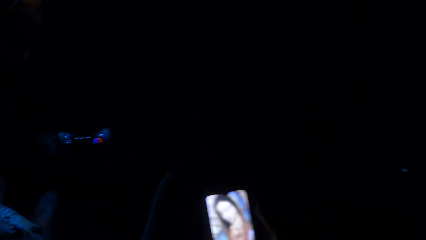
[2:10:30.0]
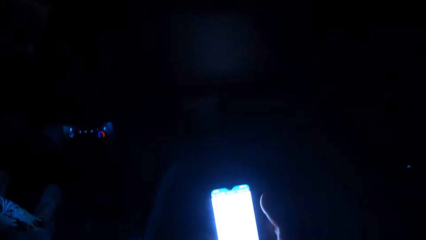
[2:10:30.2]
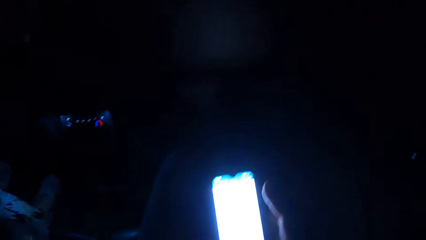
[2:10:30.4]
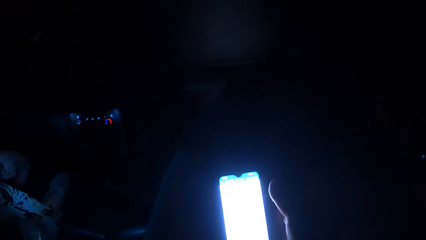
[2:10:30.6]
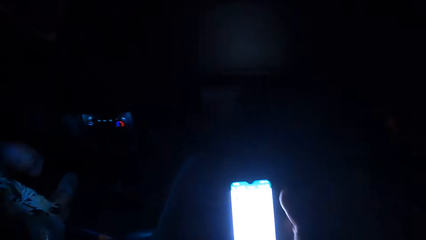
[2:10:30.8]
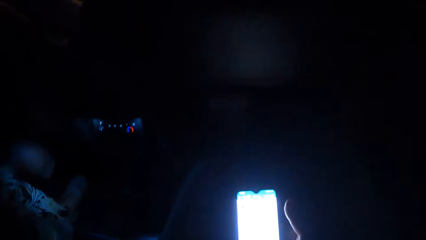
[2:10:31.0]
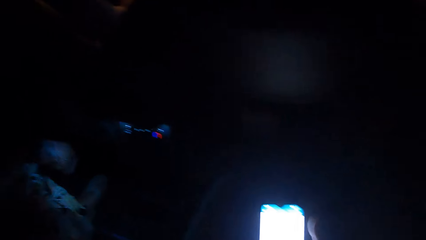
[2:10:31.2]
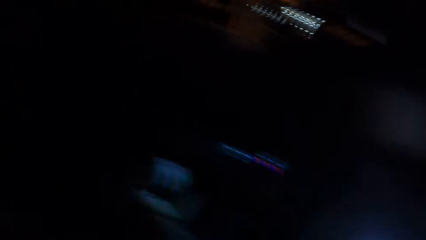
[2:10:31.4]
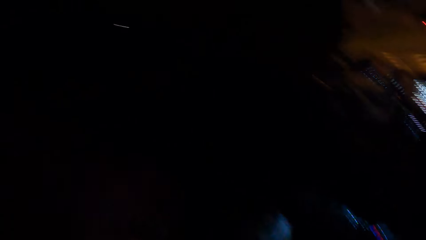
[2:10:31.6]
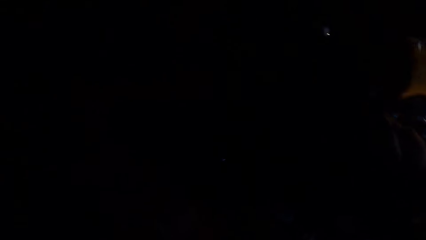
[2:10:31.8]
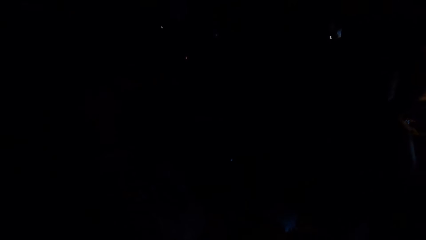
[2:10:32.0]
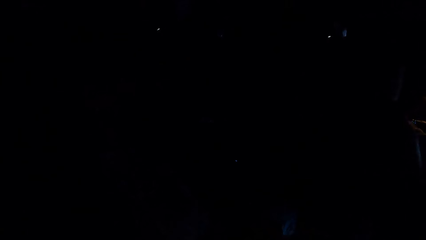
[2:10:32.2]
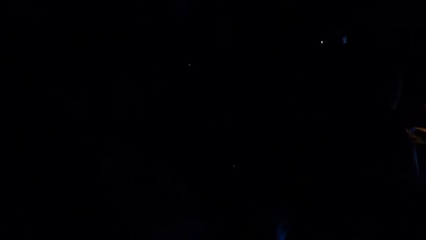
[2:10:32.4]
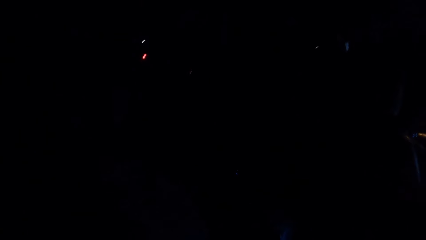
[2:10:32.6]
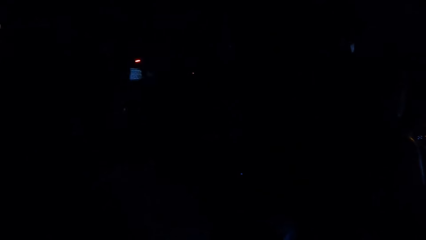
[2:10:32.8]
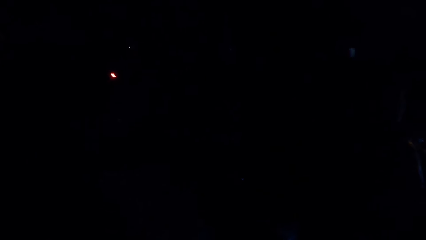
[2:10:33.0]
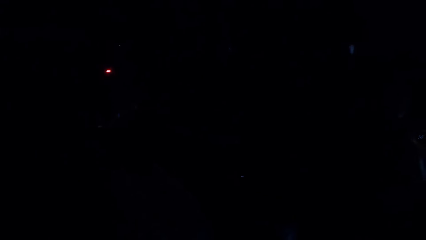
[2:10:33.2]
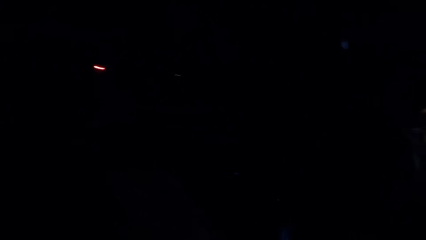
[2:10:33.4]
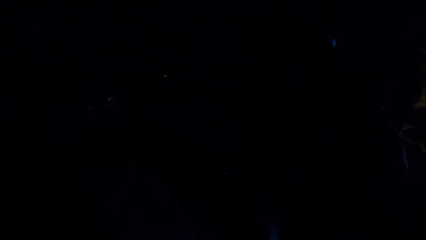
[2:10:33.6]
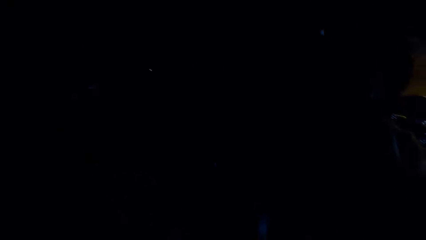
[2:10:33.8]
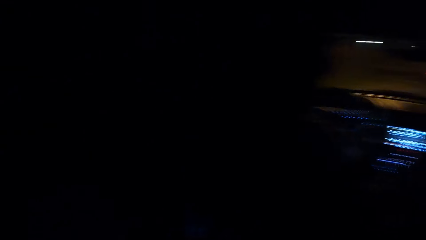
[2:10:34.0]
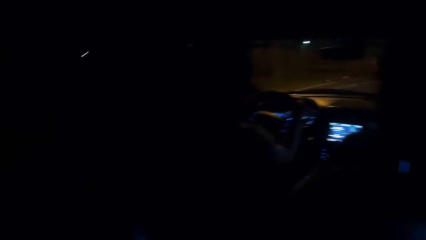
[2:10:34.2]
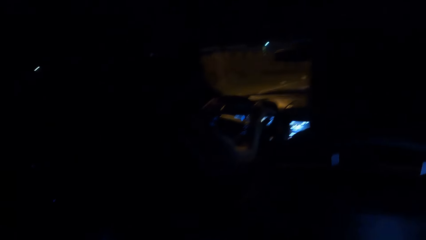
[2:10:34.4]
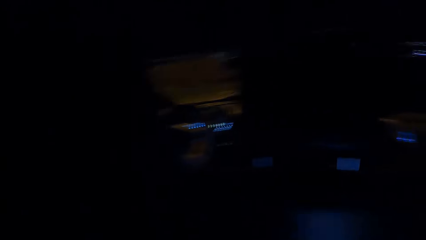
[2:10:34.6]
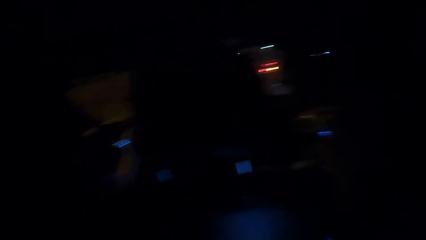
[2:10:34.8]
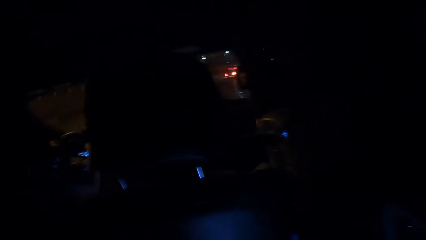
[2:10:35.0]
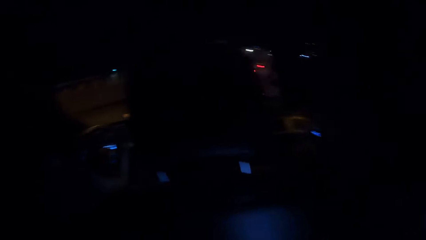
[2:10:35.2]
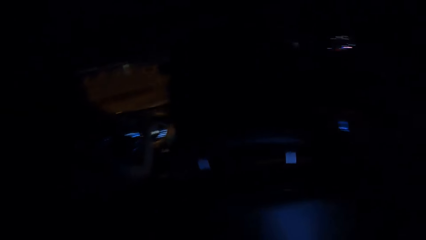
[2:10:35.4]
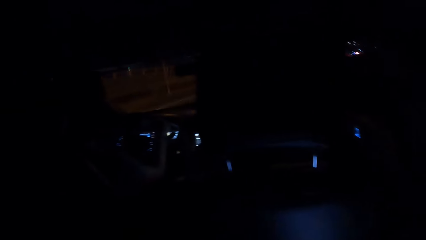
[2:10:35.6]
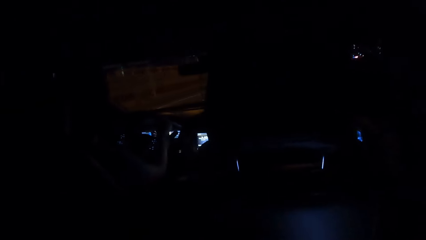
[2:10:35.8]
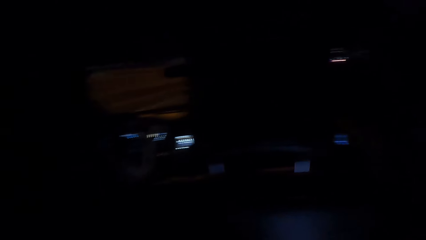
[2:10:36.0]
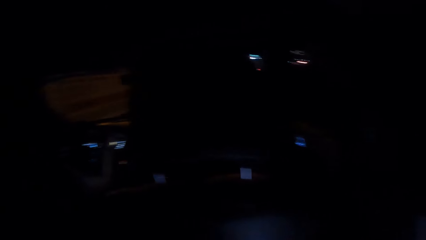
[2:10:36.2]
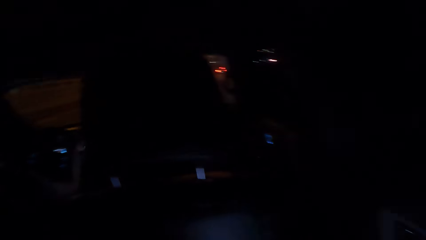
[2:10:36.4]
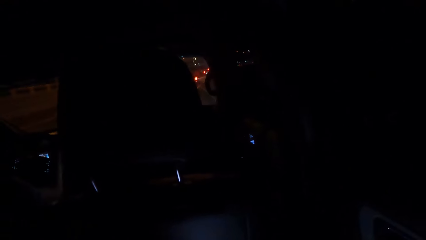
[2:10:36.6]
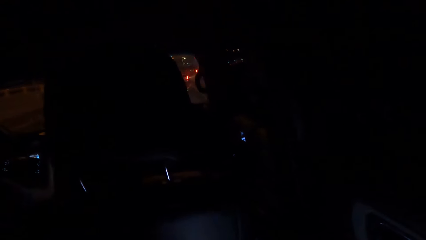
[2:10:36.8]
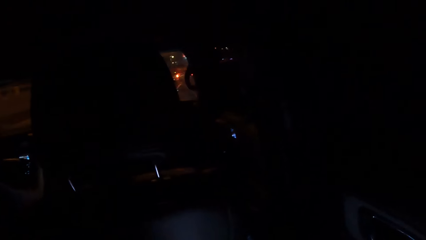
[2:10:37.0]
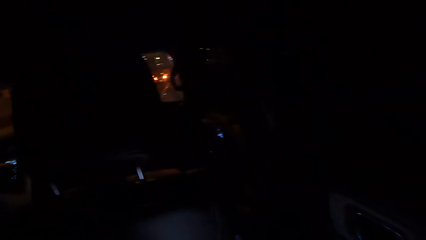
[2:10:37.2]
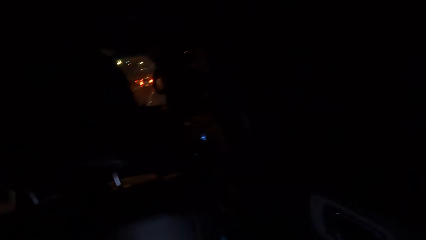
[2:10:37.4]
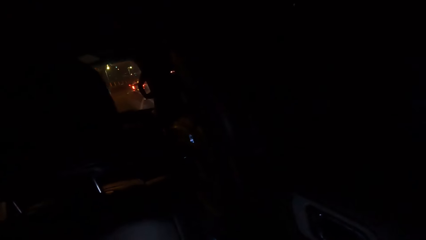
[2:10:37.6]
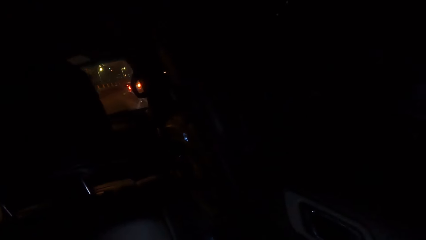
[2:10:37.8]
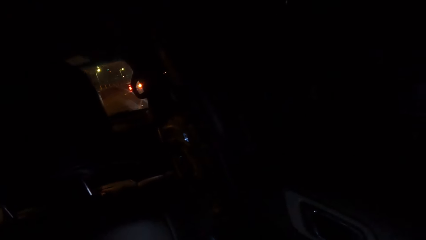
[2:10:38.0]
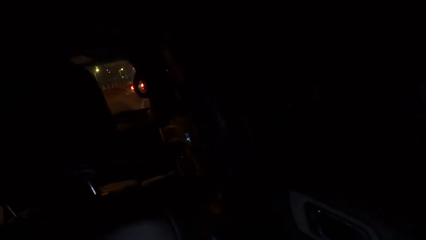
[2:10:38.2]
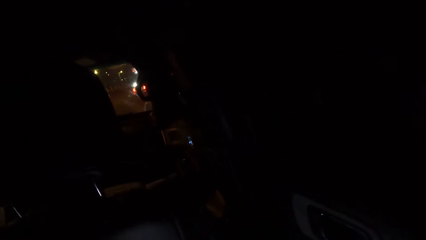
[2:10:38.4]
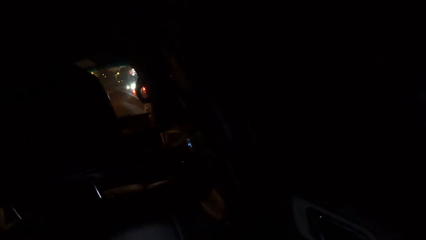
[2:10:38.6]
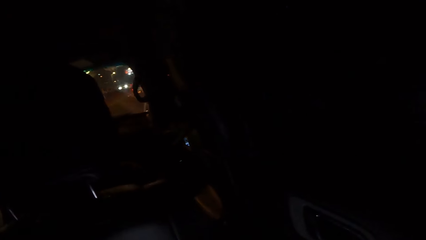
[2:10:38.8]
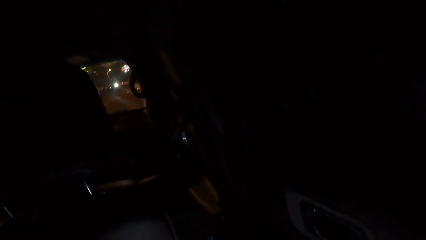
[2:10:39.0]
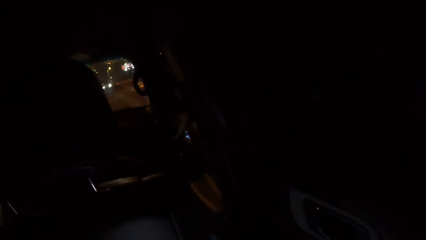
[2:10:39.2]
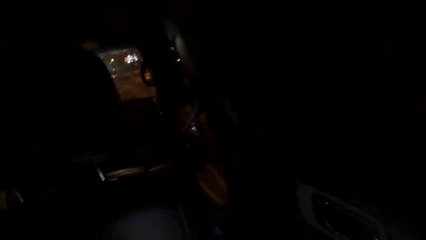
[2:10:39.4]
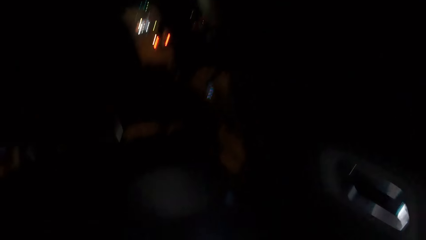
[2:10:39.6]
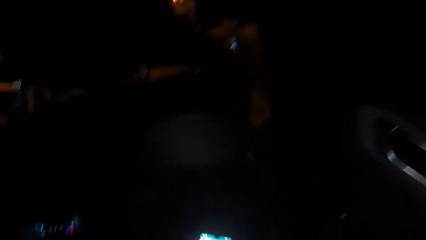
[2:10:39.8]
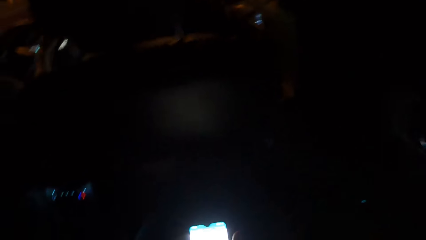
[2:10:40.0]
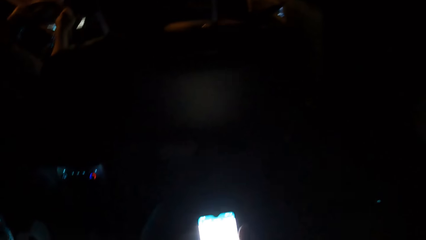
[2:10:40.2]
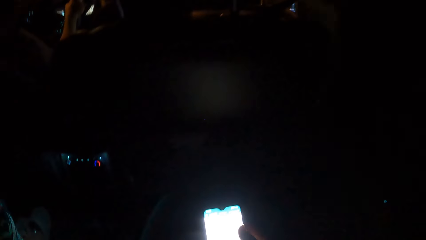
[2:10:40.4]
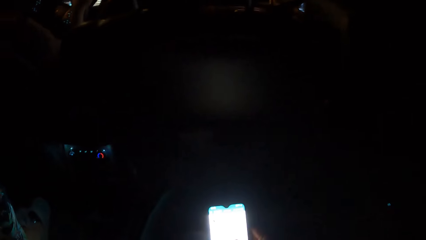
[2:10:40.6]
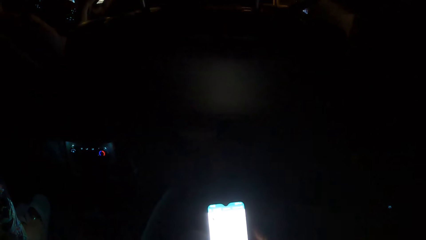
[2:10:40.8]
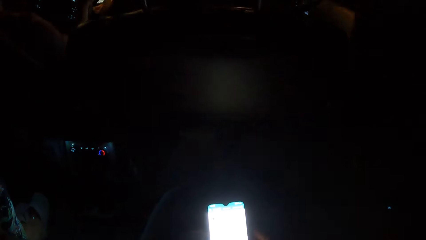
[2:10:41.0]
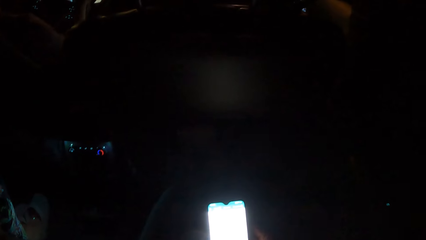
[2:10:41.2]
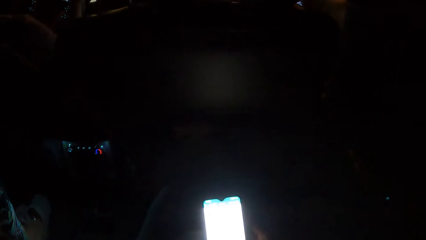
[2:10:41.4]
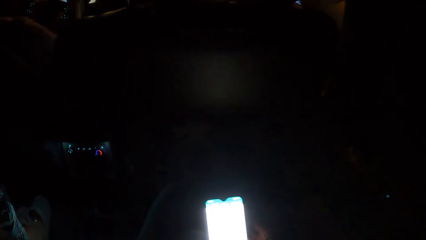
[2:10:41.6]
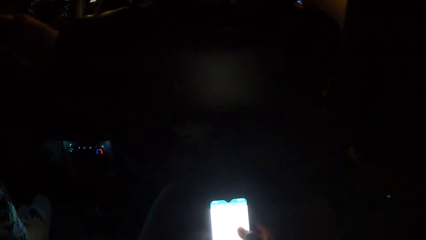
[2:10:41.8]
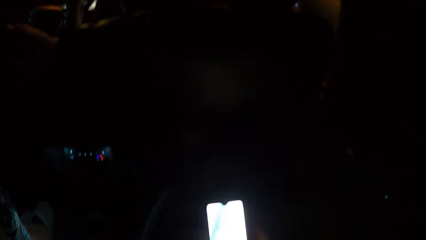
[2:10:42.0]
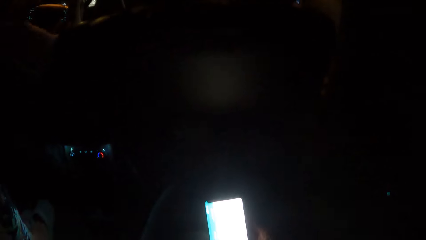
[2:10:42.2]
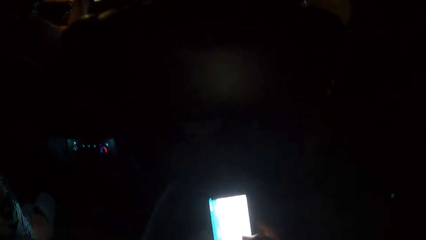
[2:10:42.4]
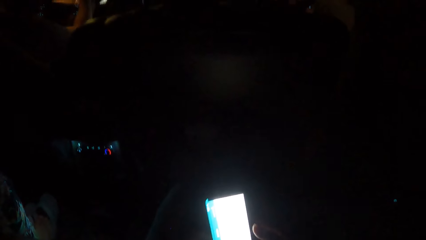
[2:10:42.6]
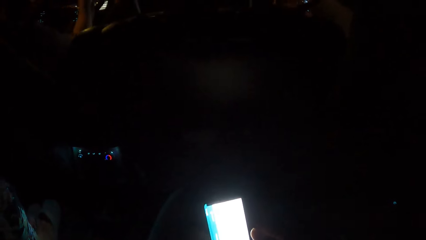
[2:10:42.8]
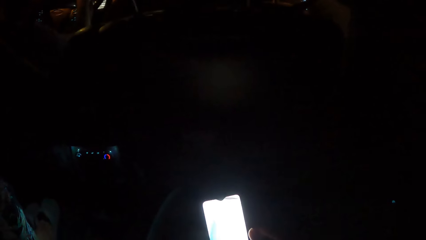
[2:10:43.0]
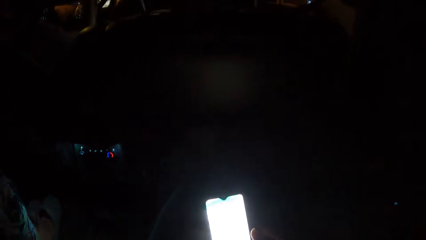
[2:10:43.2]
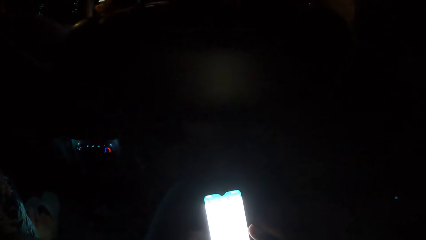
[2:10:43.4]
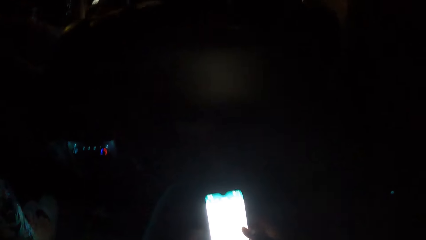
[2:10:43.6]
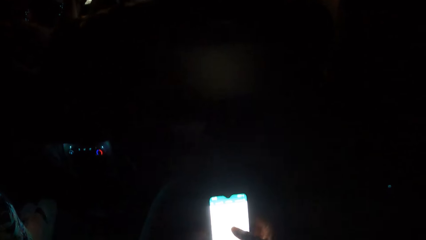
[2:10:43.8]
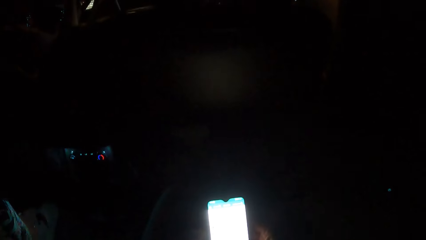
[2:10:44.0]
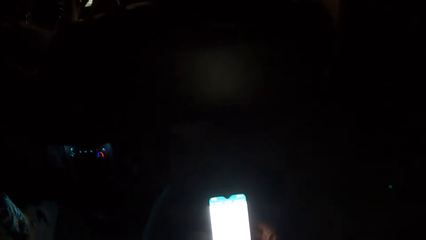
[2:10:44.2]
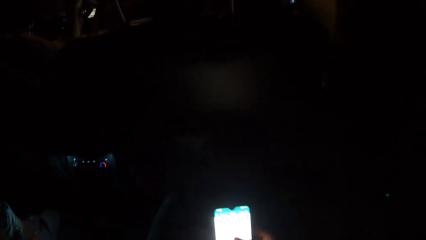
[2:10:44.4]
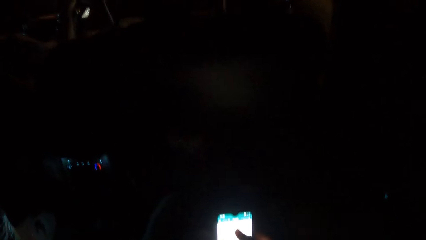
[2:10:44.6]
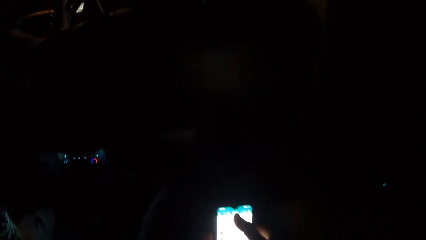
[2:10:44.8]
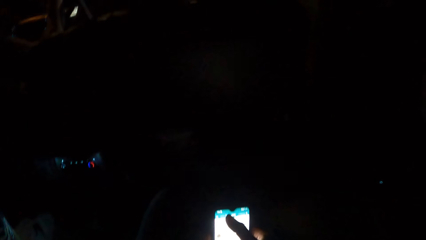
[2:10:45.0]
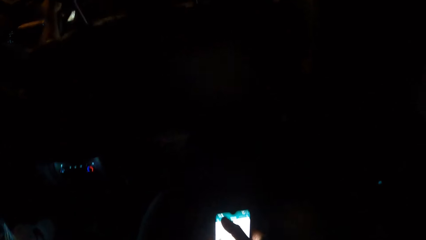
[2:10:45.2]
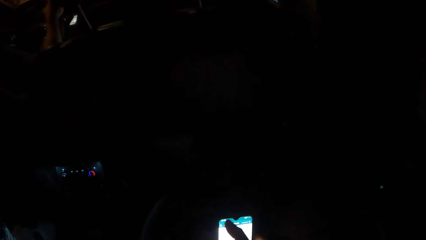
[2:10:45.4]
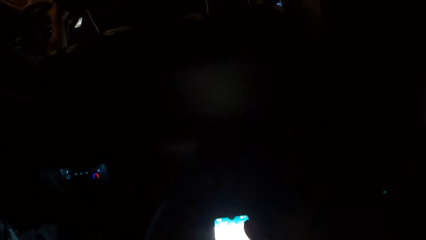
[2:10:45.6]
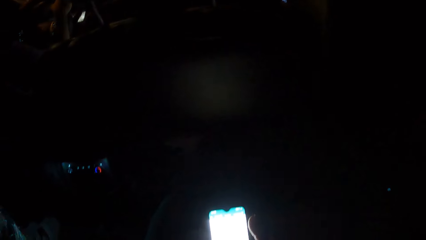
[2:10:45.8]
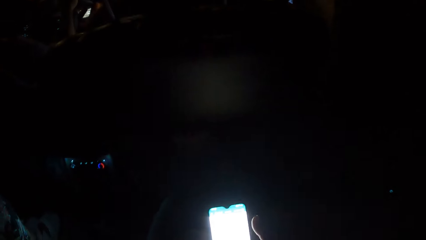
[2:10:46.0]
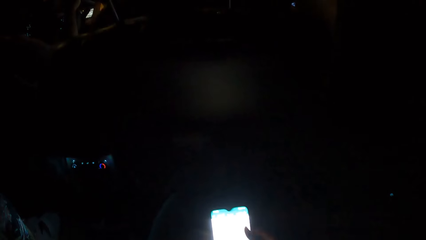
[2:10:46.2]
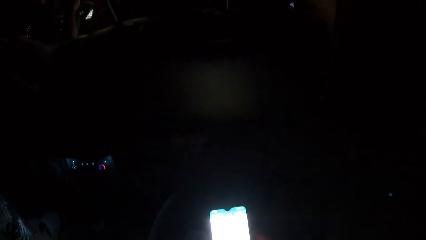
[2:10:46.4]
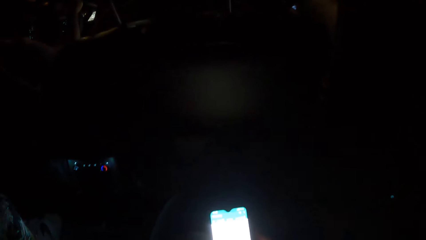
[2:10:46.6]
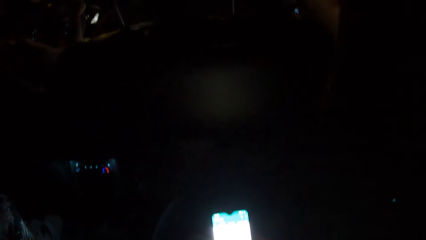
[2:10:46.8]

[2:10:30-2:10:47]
The camera wearer sits on the car seat in the car. He looks around in the car. He operates the cell phone with his right hand.
